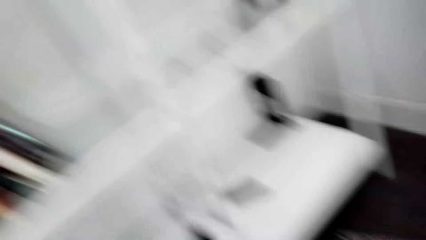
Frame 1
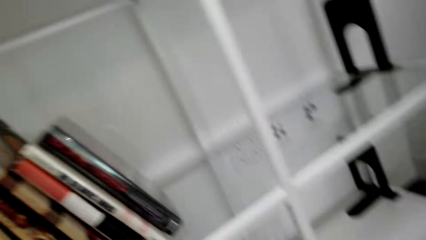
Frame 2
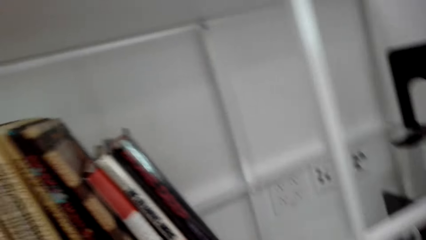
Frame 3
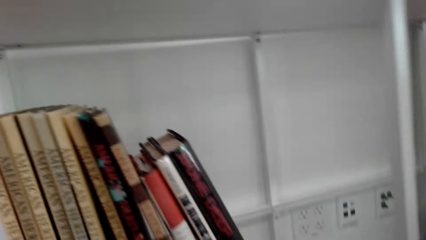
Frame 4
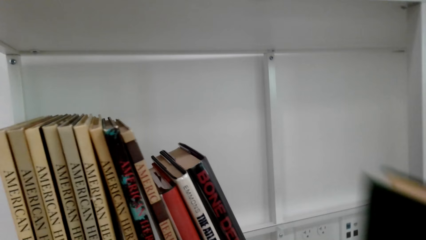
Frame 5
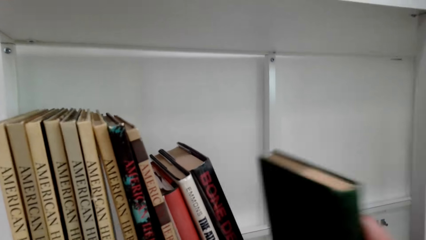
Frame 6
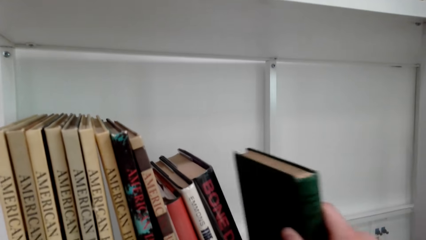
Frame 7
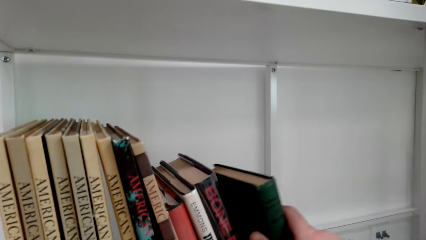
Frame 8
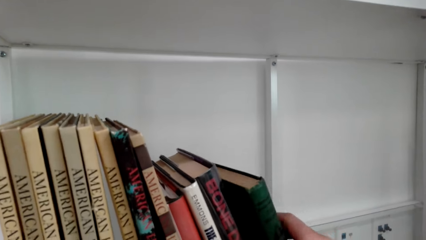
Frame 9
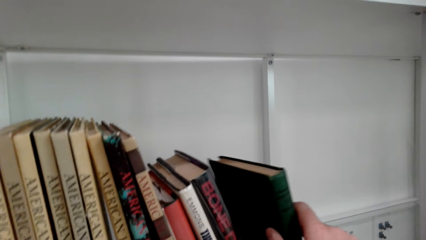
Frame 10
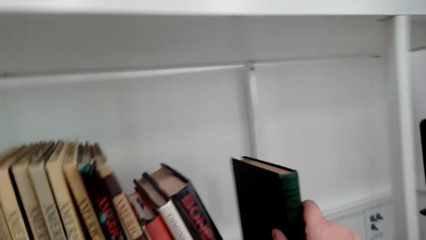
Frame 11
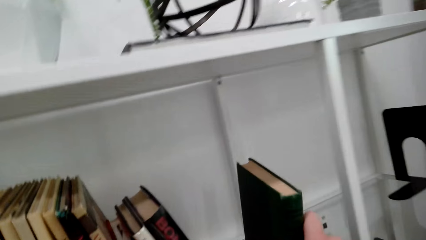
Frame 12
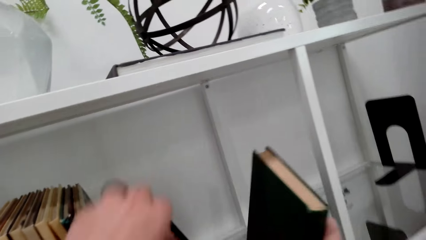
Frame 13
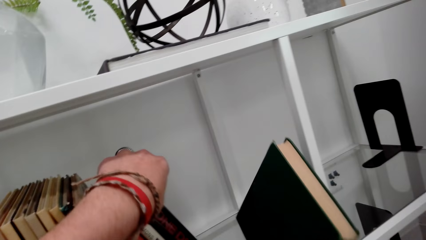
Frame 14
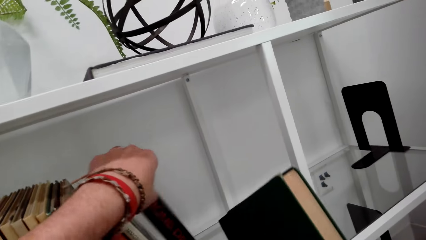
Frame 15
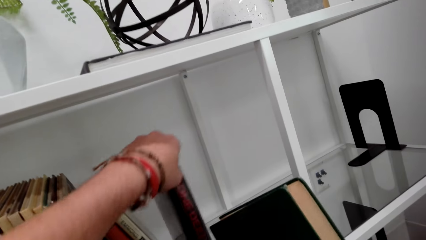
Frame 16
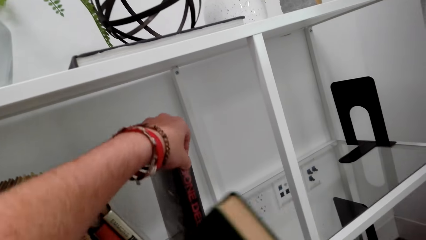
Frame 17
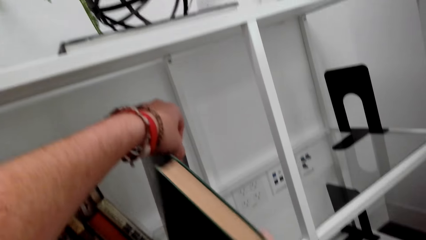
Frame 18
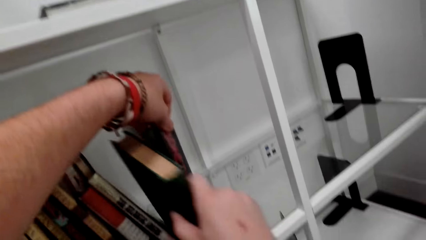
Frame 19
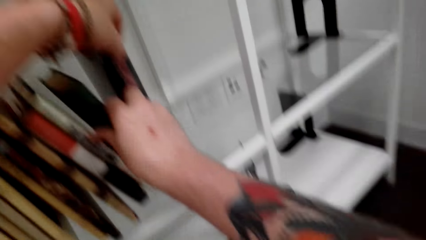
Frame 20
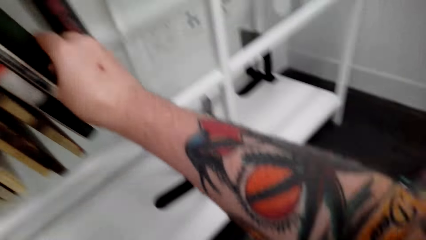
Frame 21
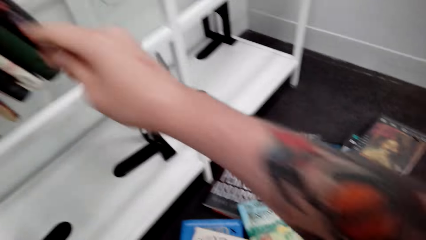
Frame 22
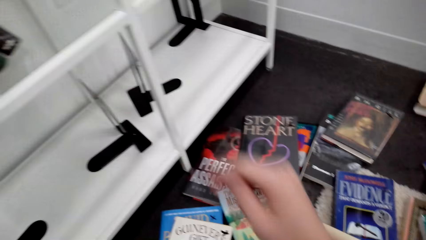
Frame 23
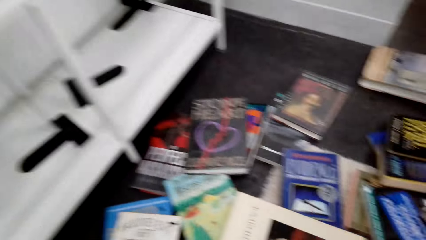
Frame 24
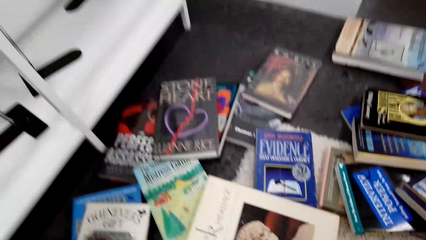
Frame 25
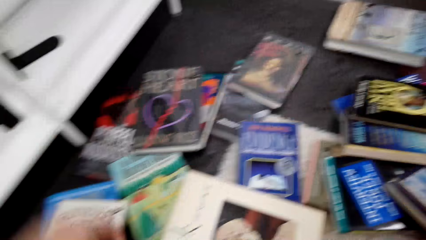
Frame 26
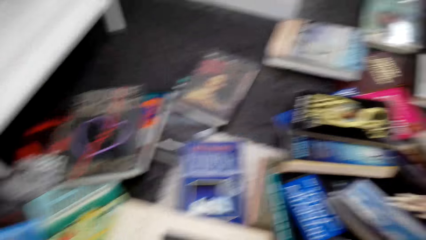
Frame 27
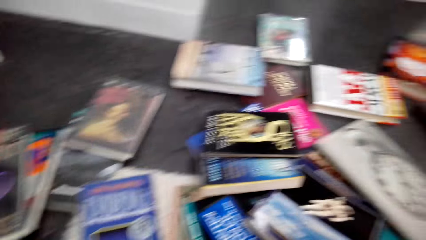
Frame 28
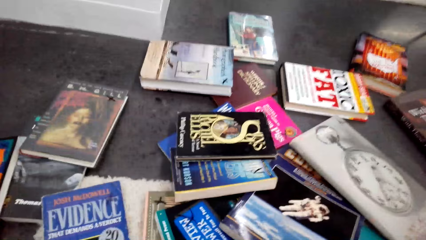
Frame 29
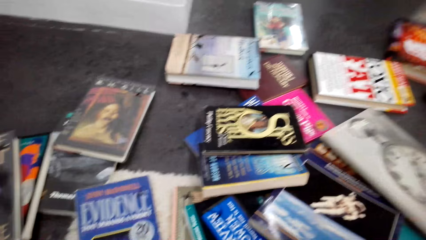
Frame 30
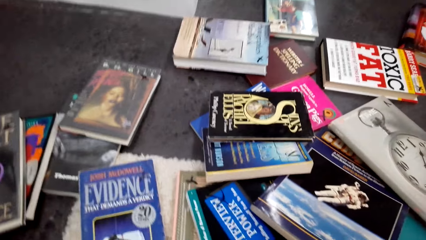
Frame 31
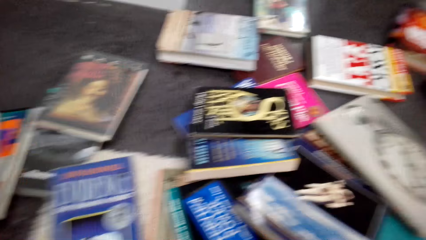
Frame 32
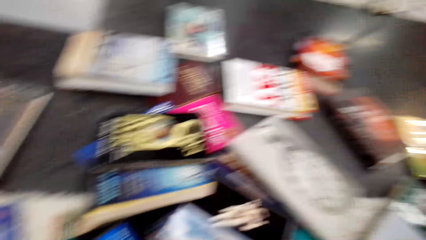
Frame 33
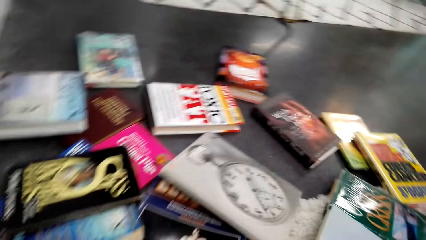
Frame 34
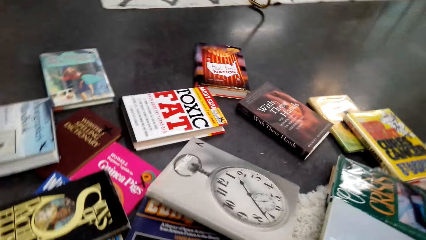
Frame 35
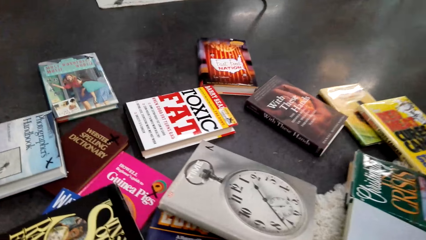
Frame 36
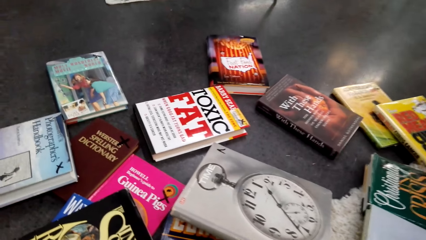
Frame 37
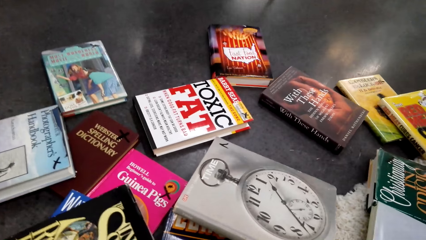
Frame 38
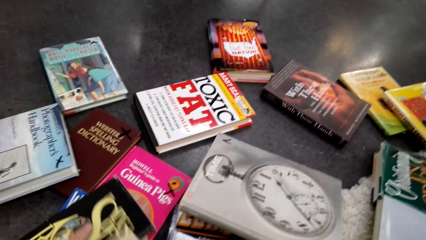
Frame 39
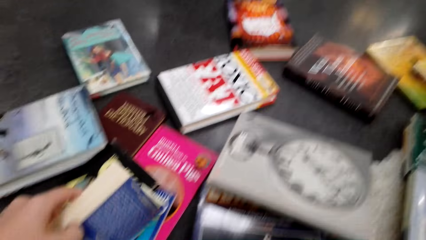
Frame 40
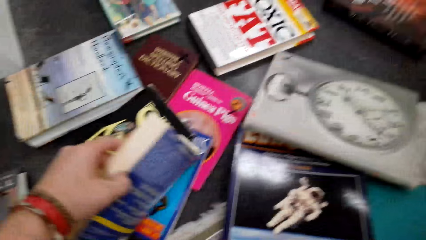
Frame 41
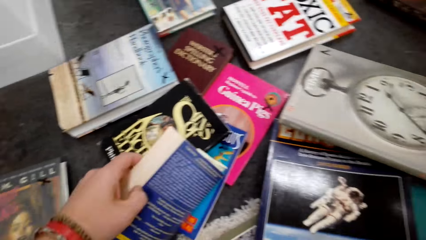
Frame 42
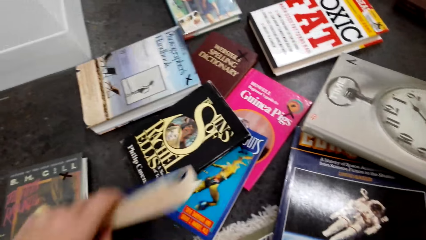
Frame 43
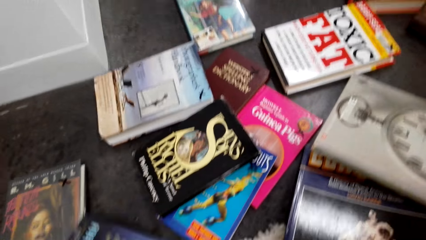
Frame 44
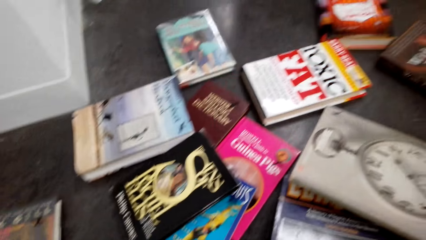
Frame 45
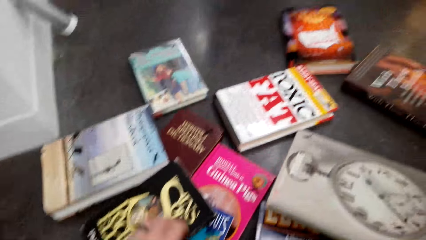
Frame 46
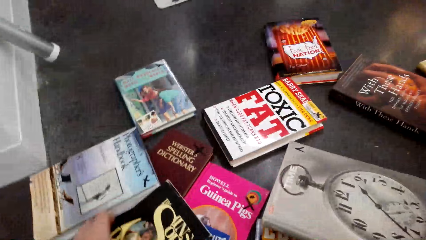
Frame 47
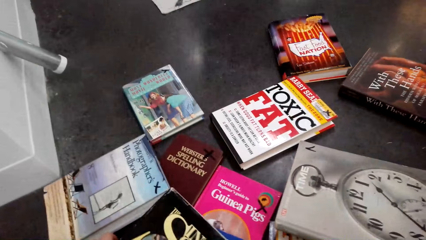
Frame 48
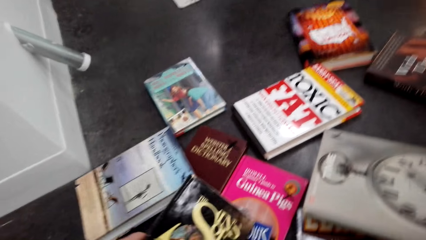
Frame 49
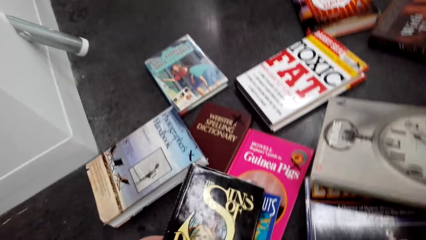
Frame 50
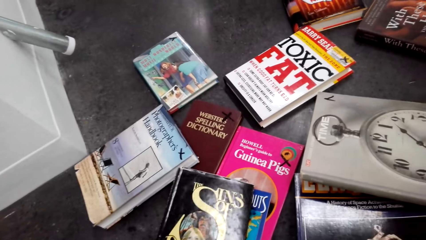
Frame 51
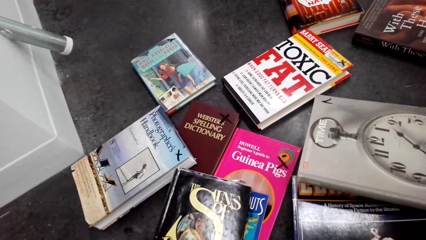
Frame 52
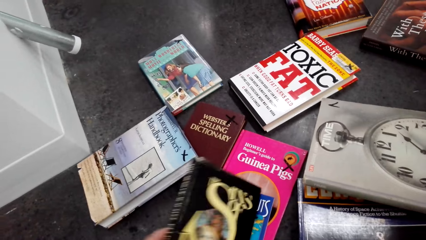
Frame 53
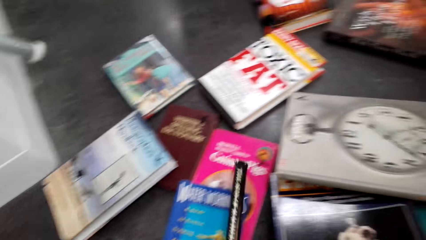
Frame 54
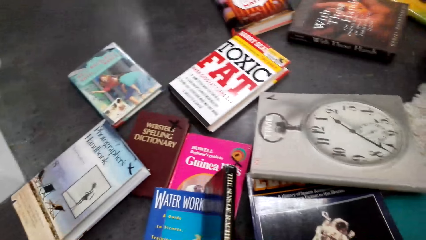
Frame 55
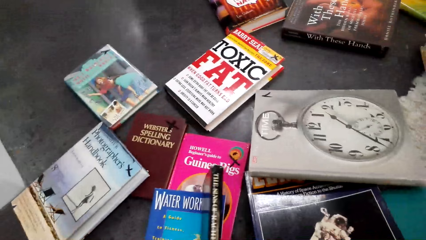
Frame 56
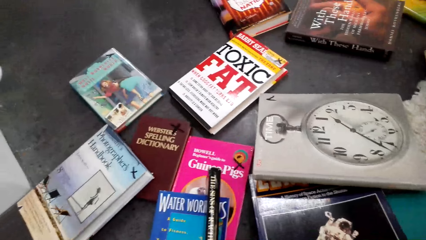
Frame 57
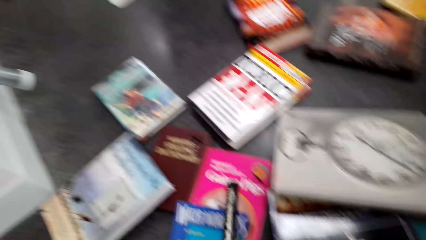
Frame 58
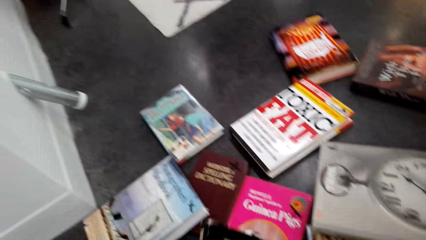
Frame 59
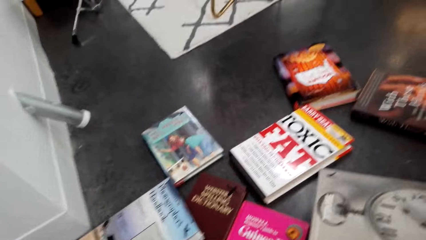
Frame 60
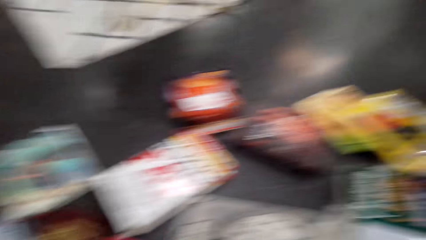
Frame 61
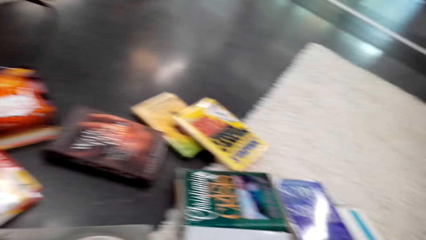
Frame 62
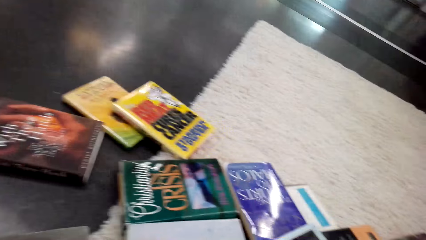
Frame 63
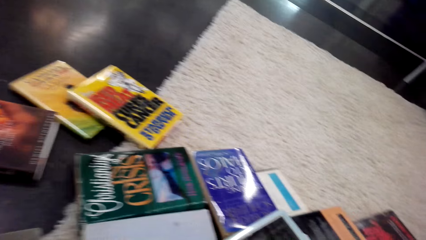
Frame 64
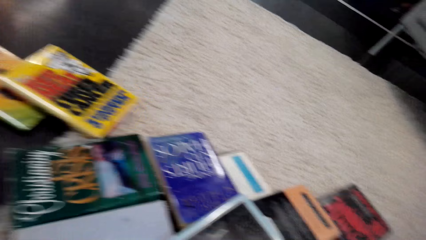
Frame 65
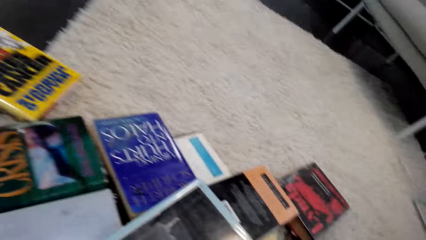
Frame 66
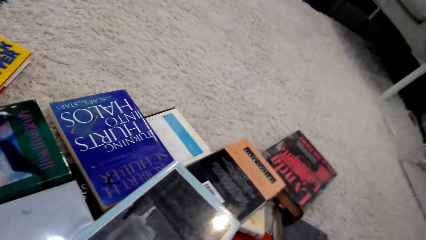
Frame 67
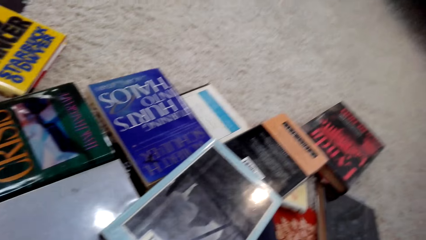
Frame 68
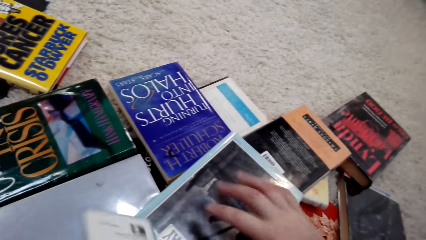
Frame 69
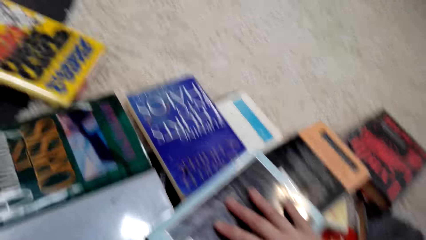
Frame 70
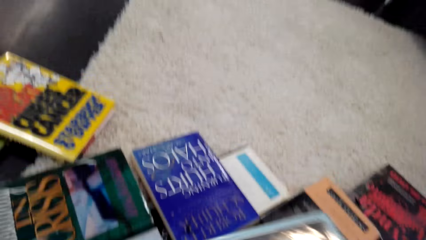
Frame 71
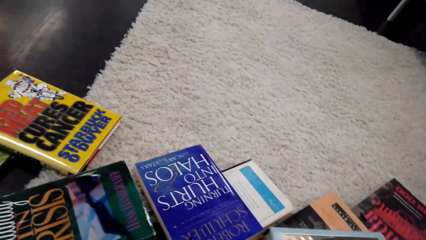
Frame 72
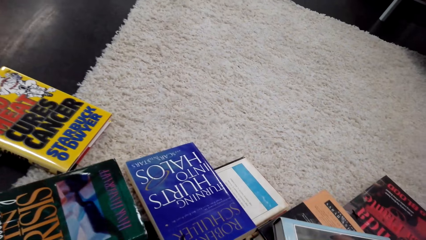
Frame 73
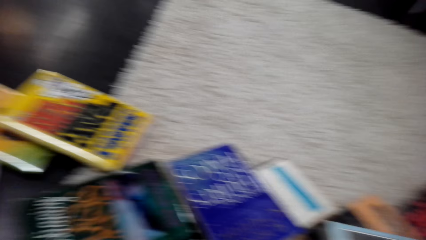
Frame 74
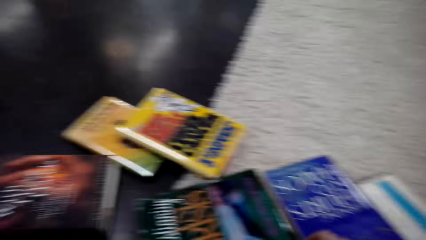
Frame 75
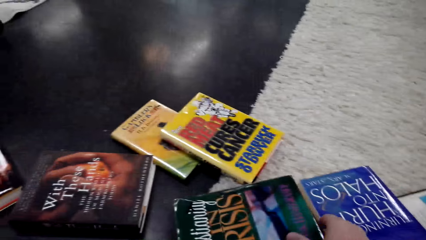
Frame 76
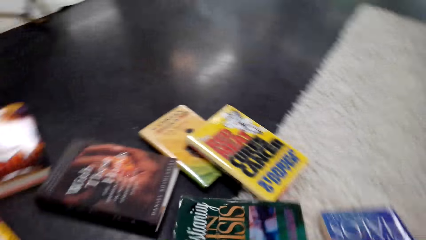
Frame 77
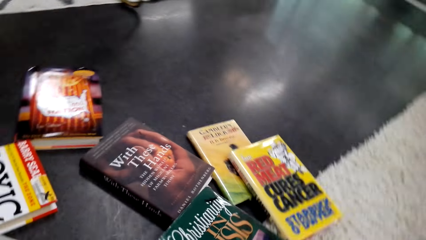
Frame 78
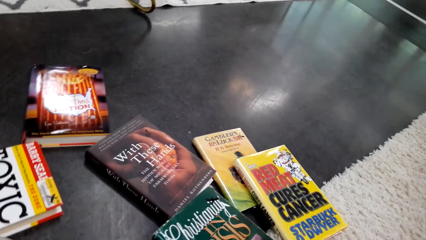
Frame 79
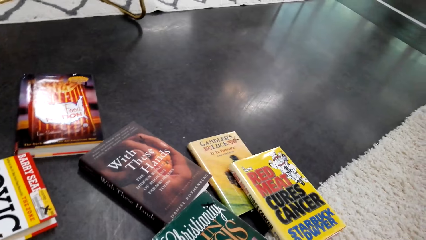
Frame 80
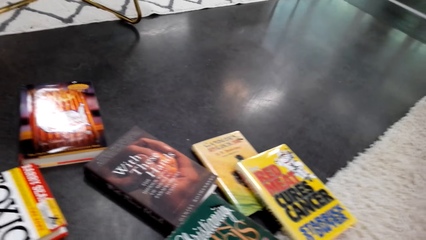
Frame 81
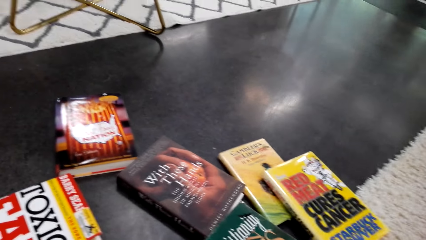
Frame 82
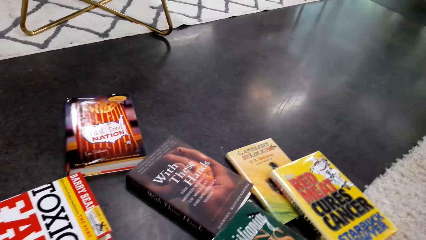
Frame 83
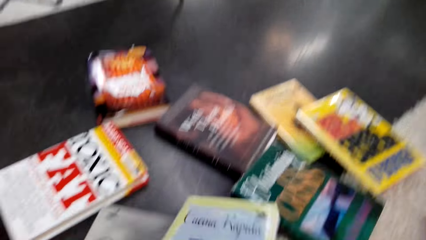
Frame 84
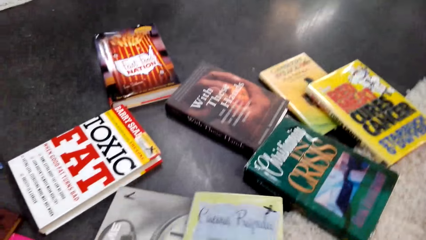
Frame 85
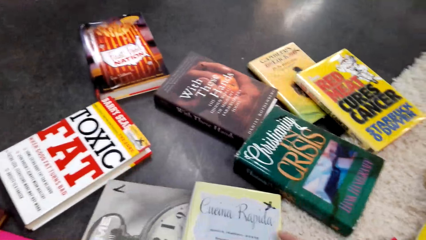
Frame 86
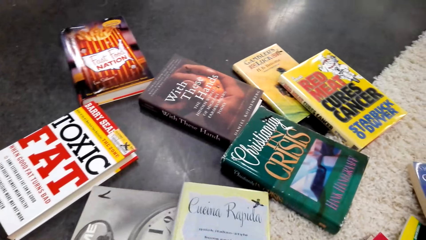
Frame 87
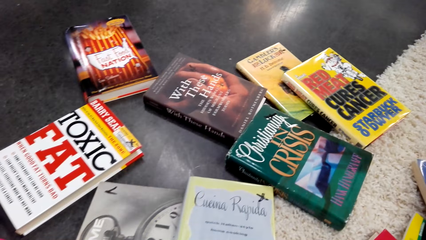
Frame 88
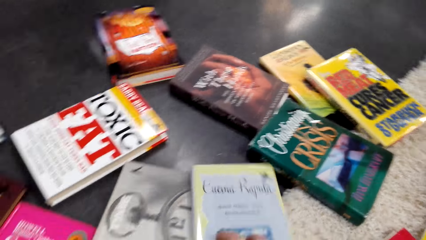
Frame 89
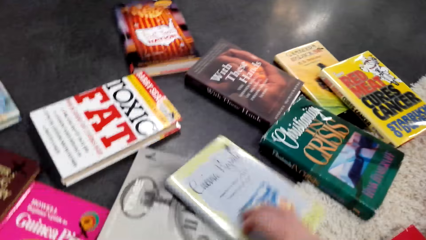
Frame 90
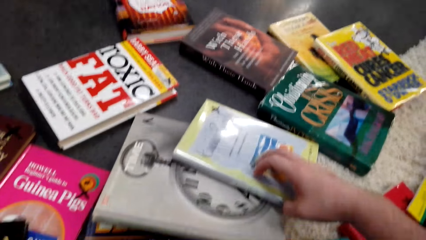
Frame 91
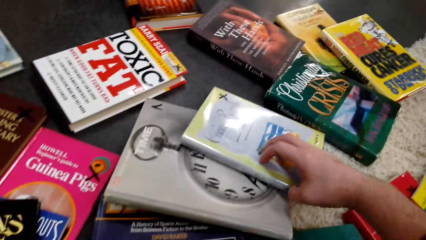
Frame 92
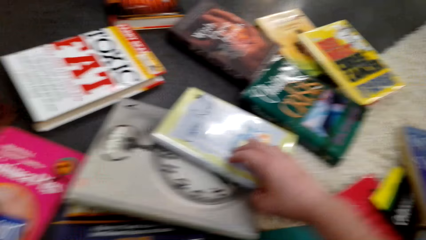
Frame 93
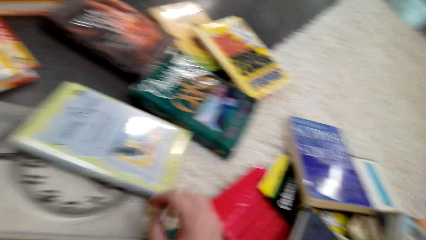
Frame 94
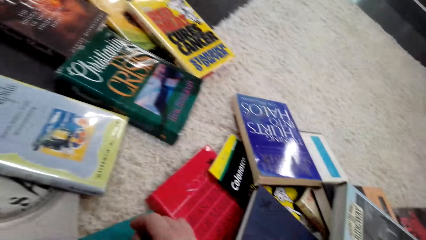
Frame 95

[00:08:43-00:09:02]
The camera wearer looks around. They put the book on the book shelf. They arrange the books. They drop the book. They look around. They pick the book. They drop the book. They pick the book. They examine the book. They look around. They pick the book. They search the books on the floor. They move the books.
